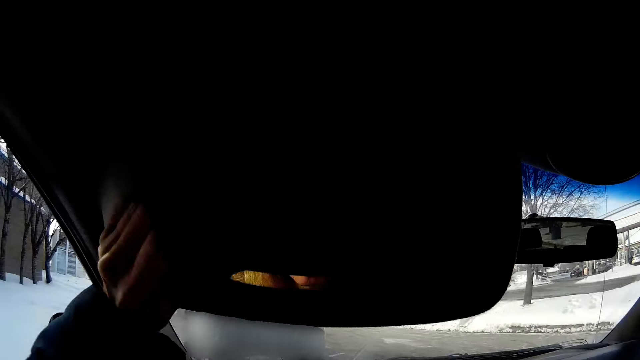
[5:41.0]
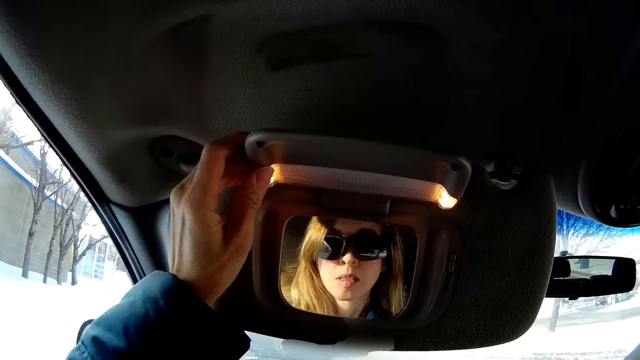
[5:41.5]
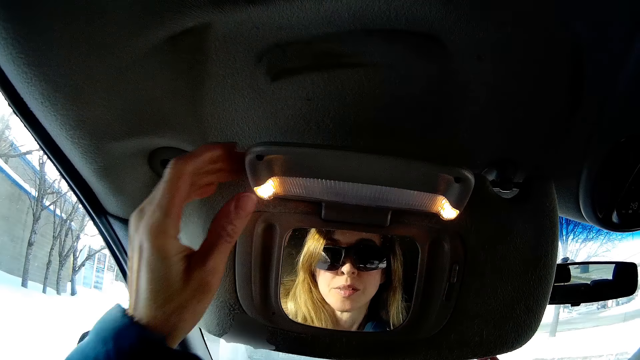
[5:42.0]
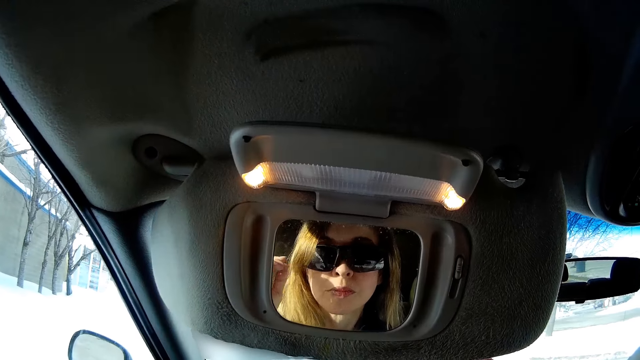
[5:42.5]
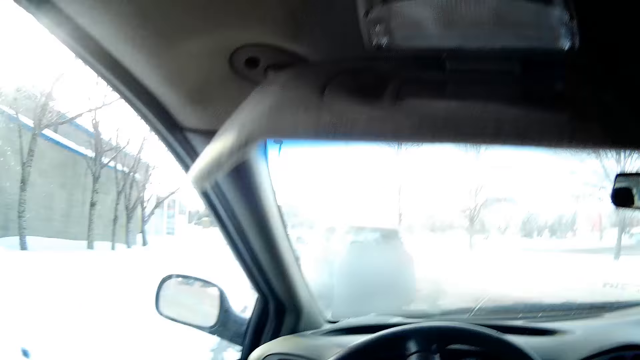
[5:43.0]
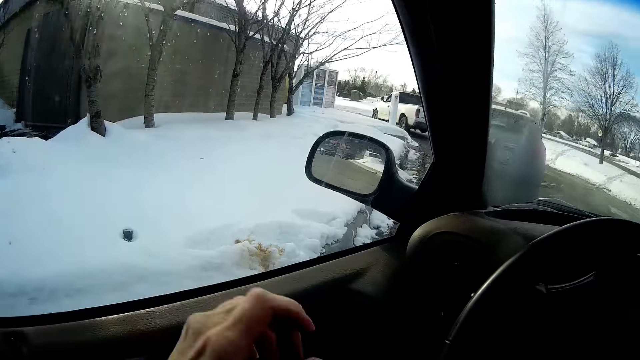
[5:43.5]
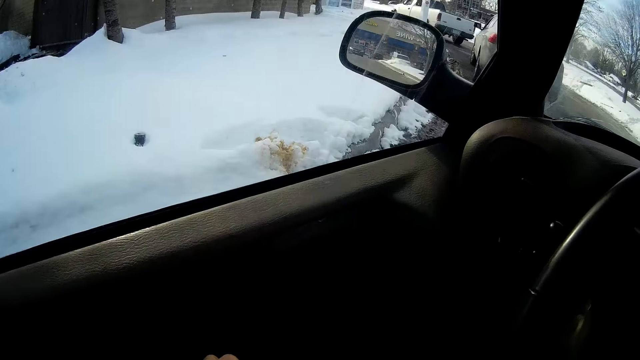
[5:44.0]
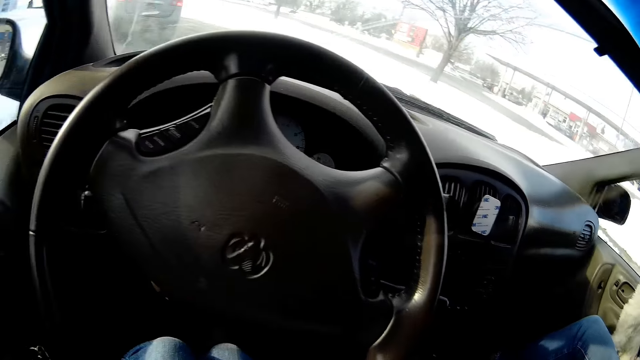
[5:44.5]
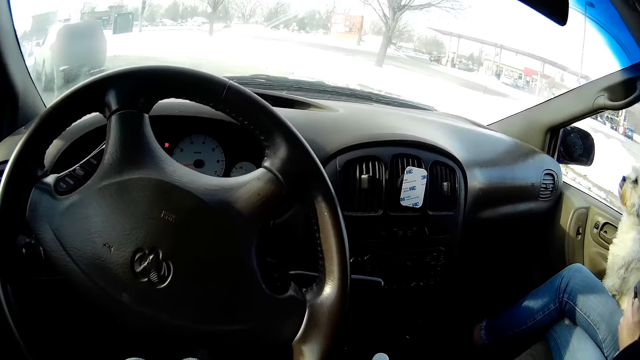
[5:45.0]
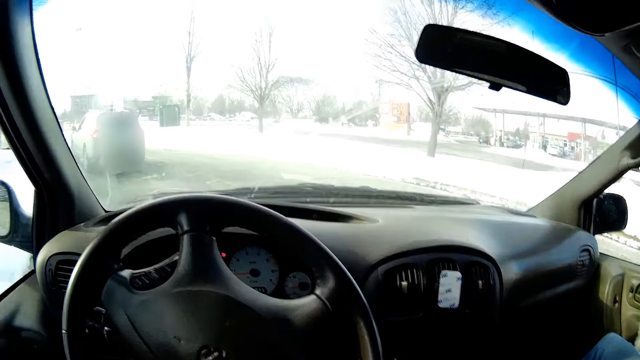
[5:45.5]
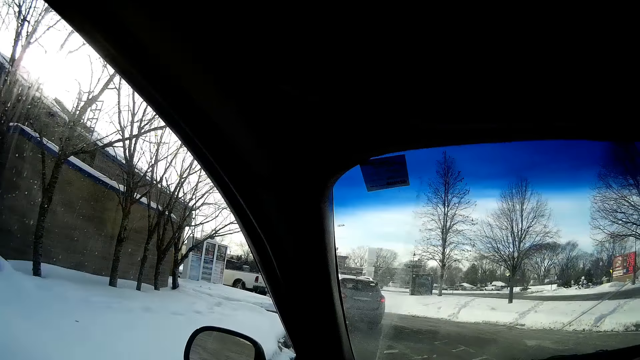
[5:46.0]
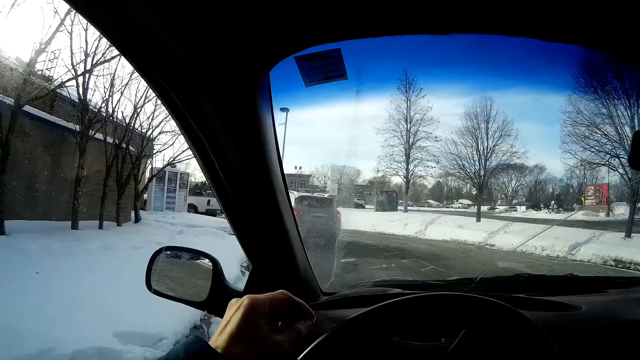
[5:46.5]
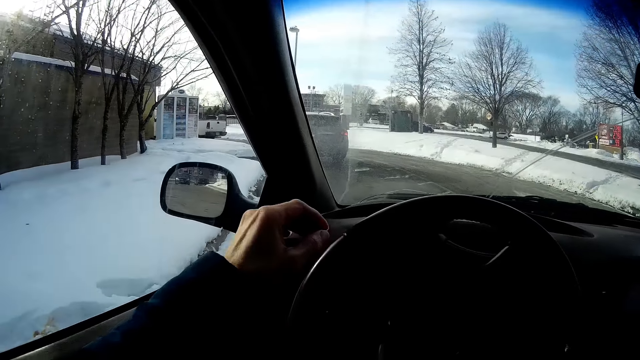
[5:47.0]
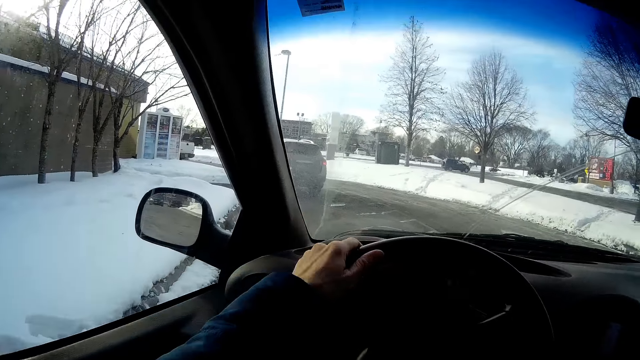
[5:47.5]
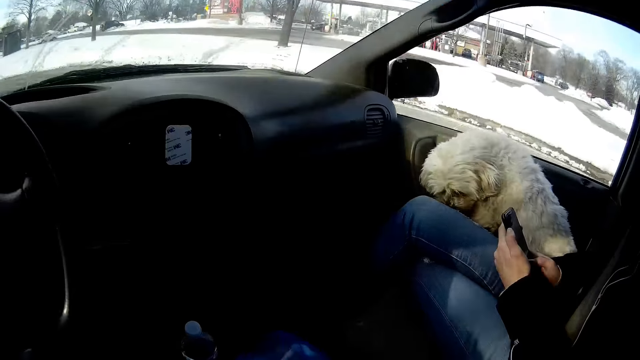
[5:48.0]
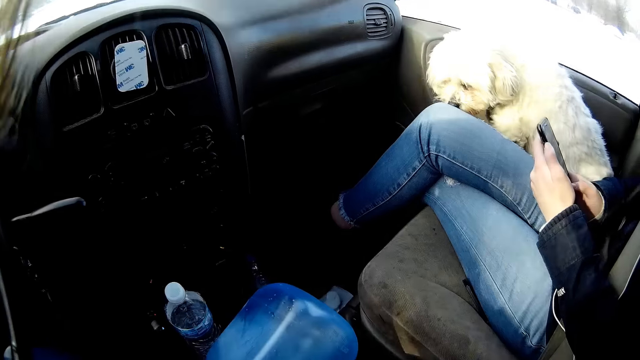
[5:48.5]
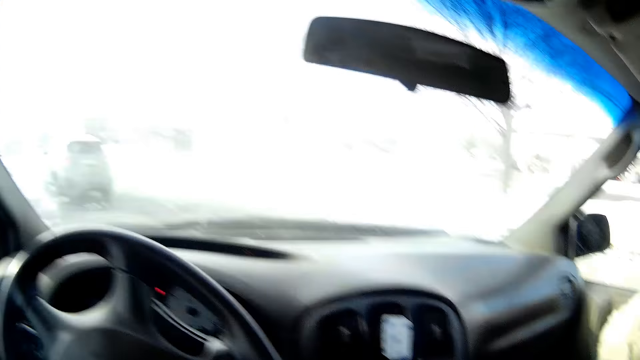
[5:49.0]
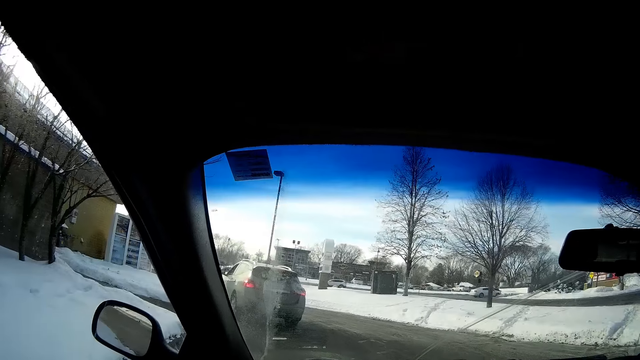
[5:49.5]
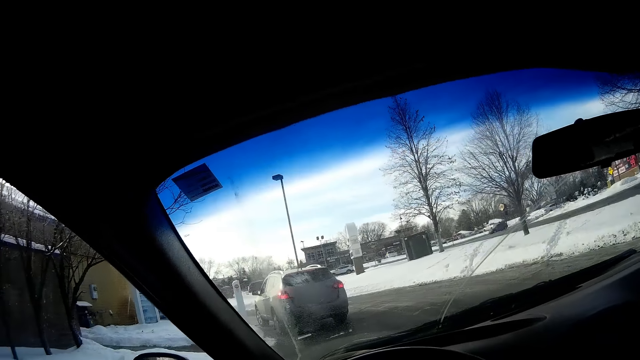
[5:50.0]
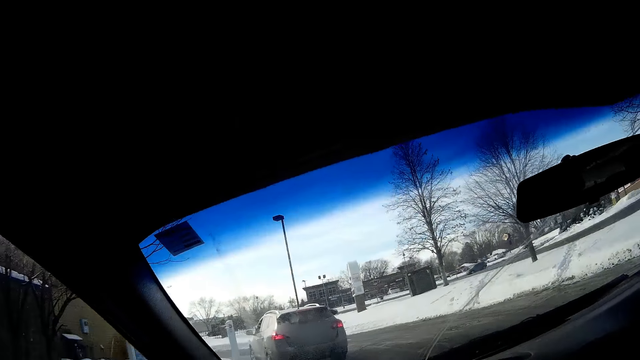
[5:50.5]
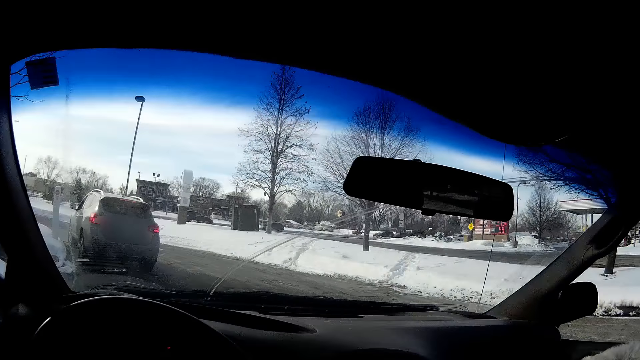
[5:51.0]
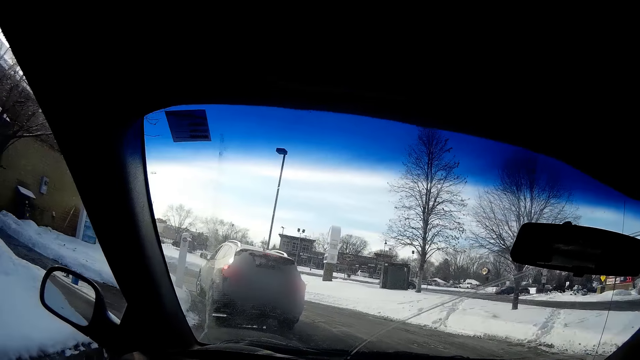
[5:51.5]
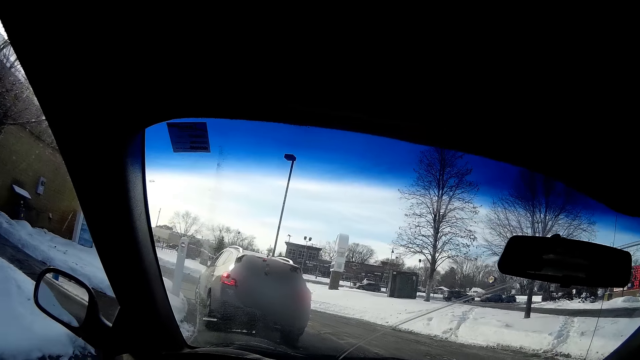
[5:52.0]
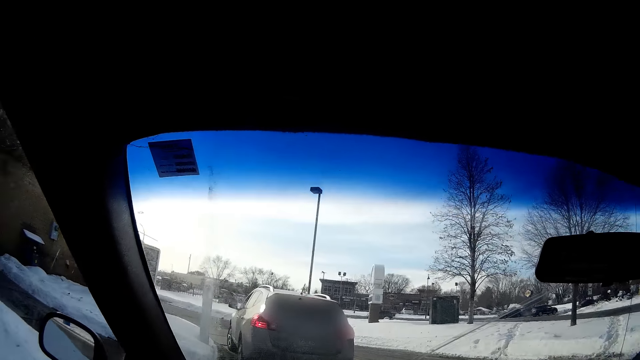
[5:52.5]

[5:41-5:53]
The camera wearer pulls up a mirror cover with her left hand. She holds the mirror cover for the car. She adjusts a pair of glasses on her face with her left hand. She pulls up the visor with her right hand. She drives the car along the road. The woman holds the phone with both hands. The camera wearer stares at the woman in the car.

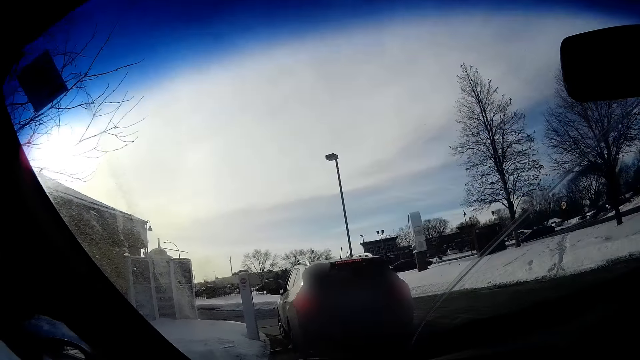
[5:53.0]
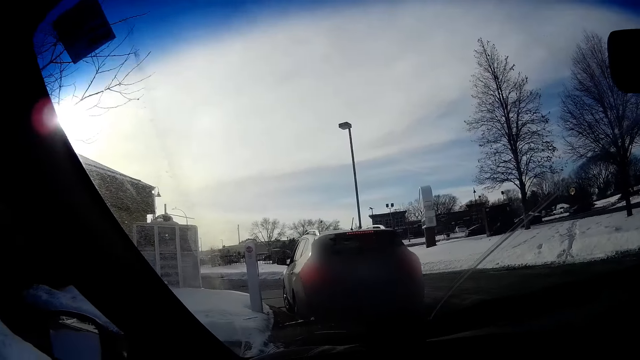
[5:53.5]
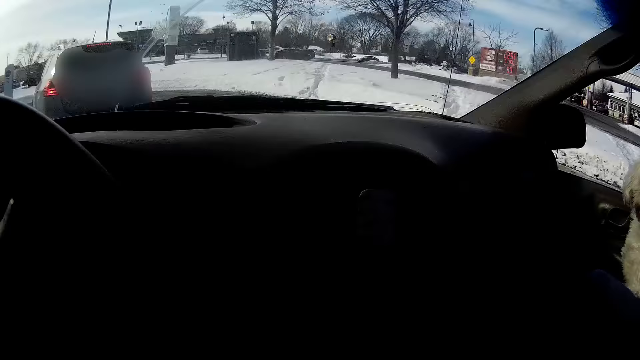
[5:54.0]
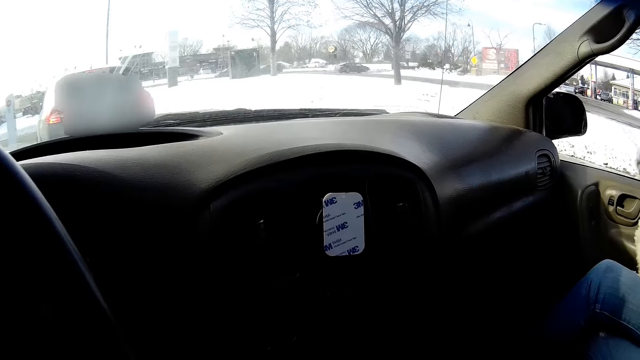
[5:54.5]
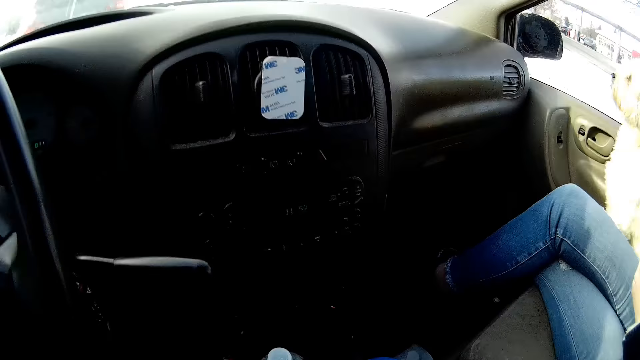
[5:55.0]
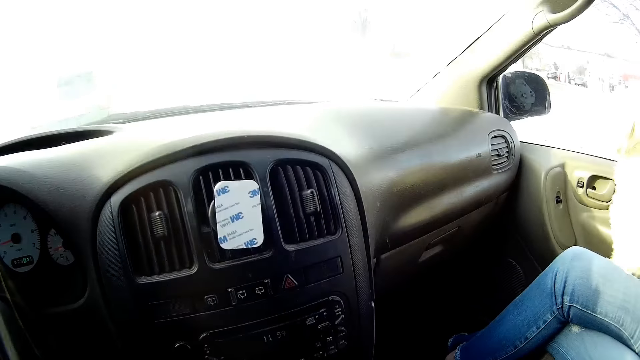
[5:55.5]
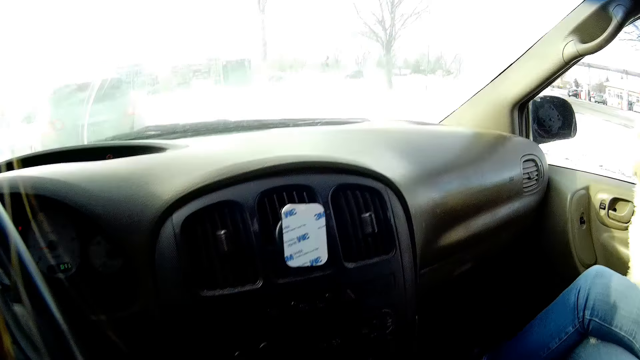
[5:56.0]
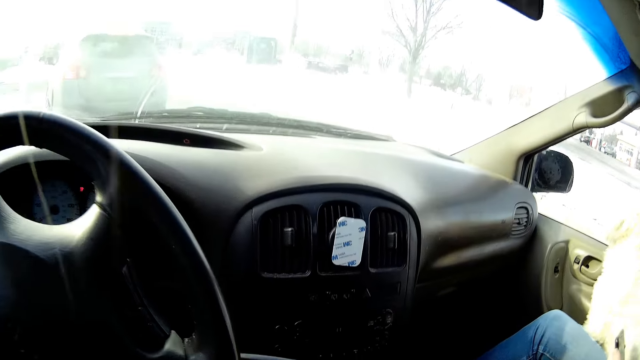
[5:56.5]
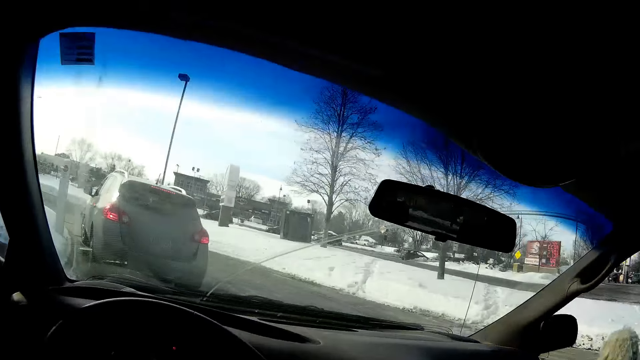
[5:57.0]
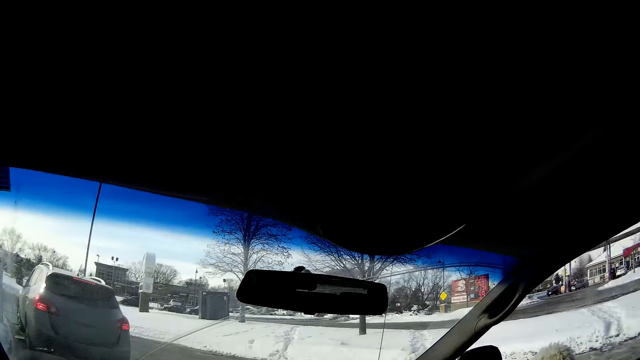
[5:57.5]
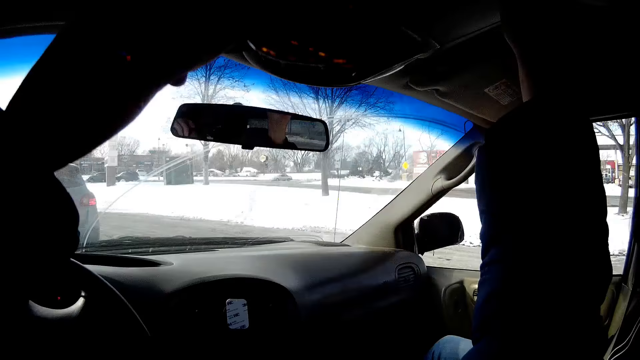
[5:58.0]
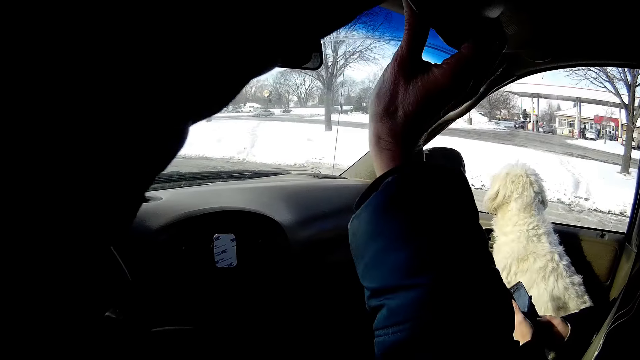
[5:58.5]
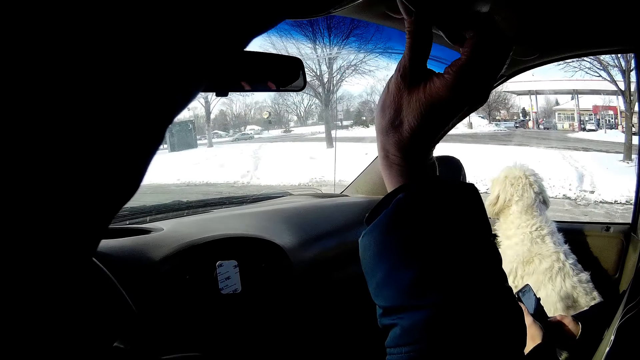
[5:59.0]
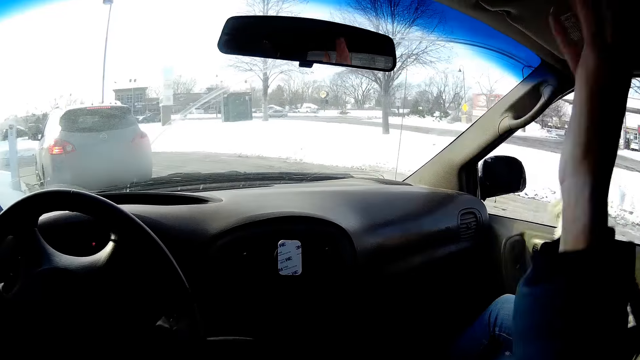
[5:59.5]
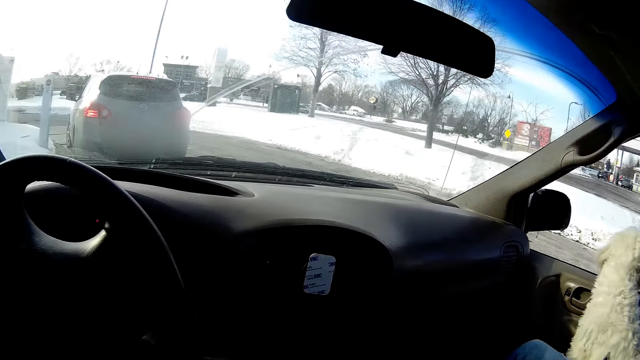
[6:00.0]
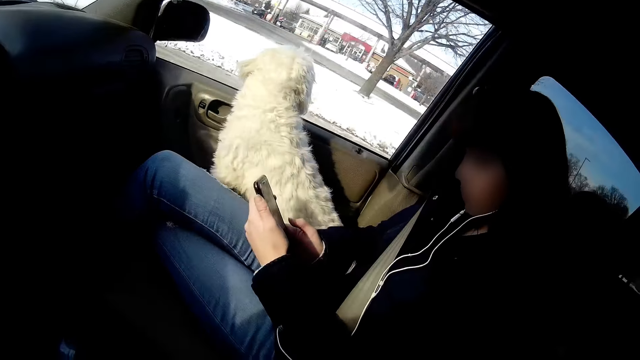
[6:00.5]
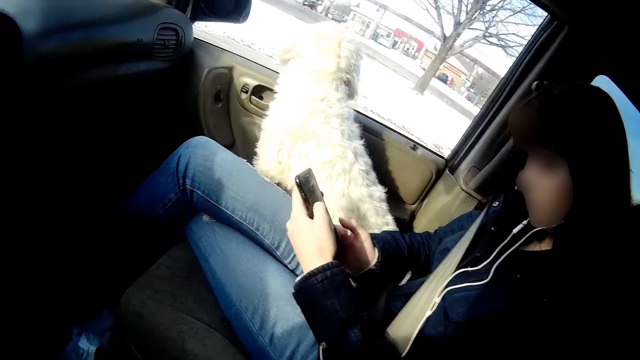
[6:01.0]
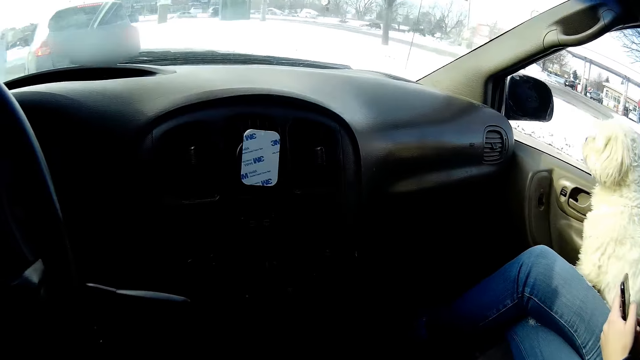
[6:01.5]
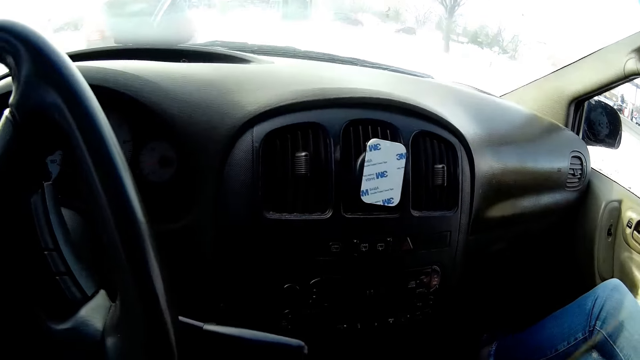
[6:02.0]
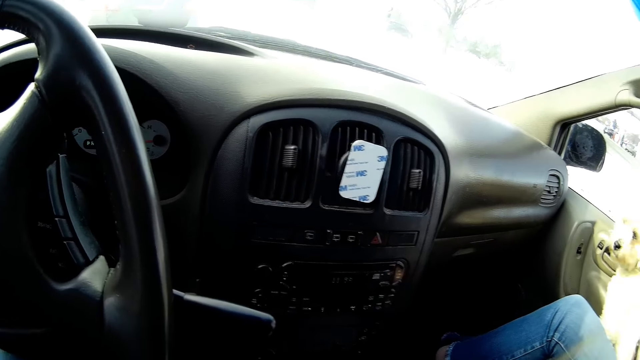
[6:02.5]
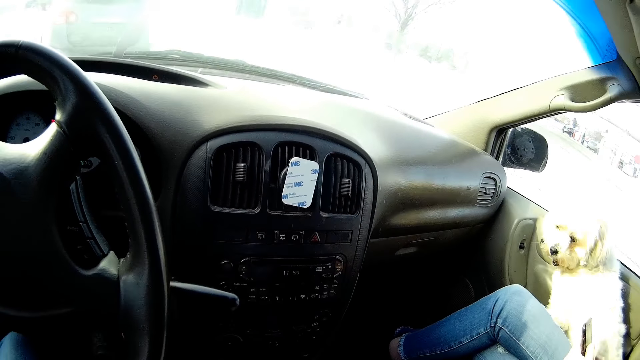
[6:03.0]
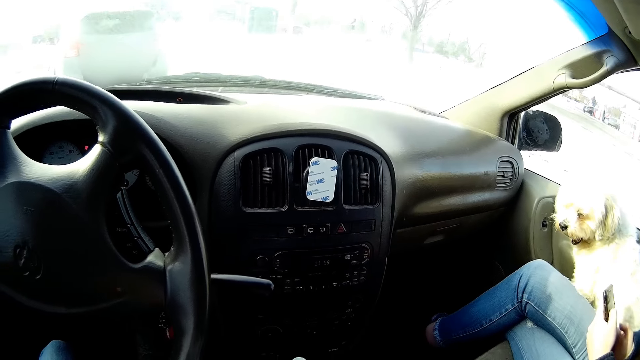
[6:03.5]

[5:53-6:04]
The camera wearer opens a compartment of the car with her right hand.
